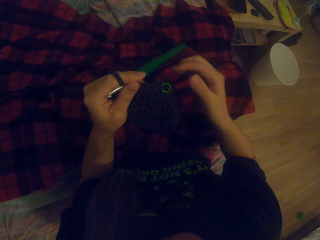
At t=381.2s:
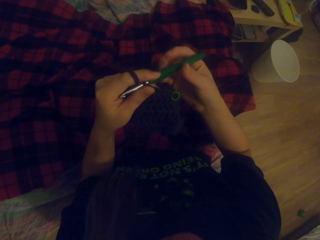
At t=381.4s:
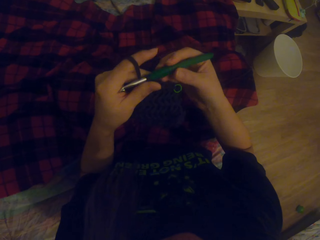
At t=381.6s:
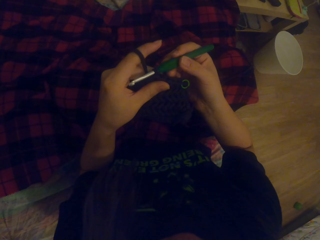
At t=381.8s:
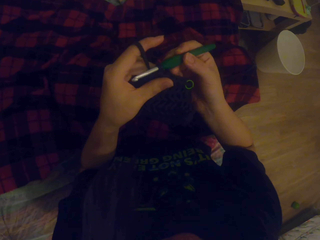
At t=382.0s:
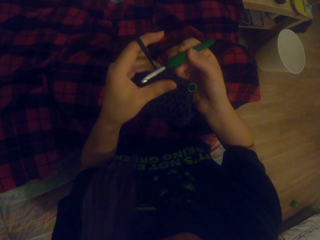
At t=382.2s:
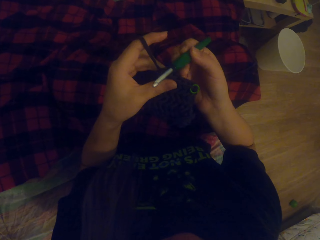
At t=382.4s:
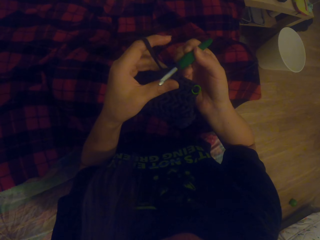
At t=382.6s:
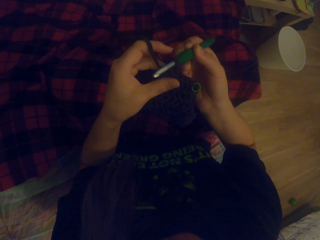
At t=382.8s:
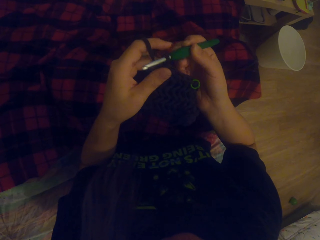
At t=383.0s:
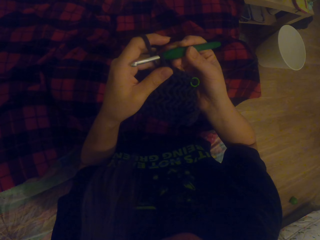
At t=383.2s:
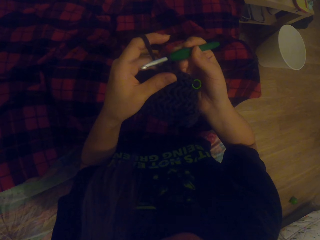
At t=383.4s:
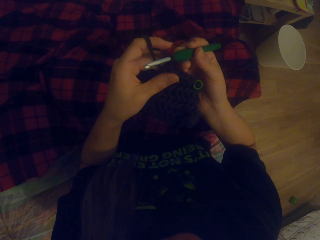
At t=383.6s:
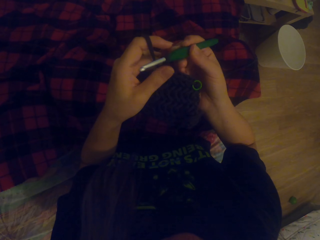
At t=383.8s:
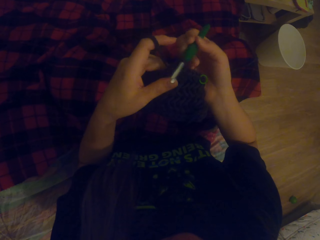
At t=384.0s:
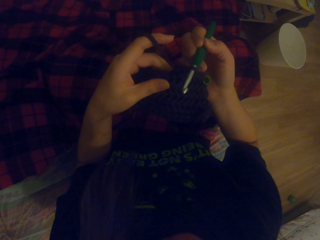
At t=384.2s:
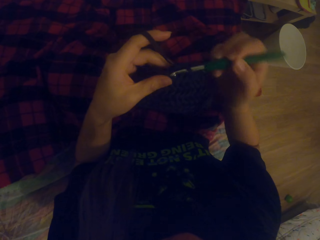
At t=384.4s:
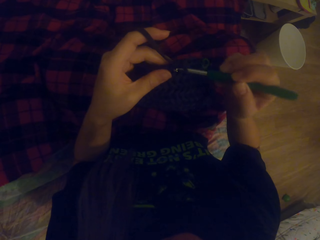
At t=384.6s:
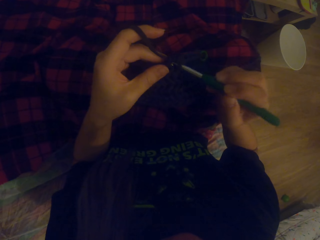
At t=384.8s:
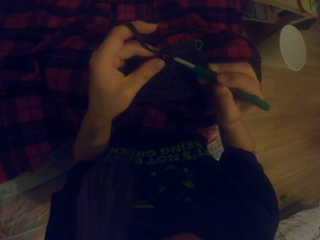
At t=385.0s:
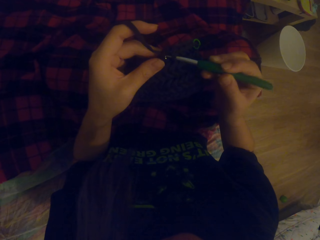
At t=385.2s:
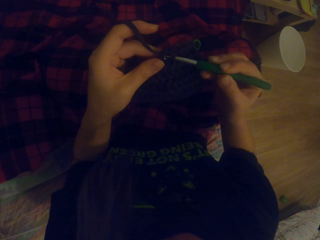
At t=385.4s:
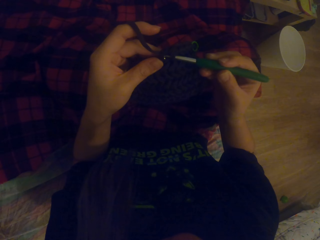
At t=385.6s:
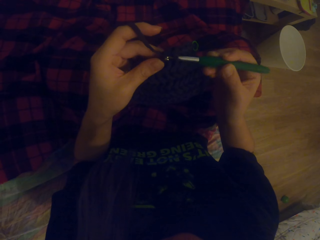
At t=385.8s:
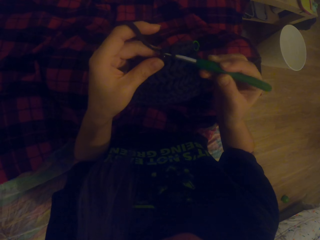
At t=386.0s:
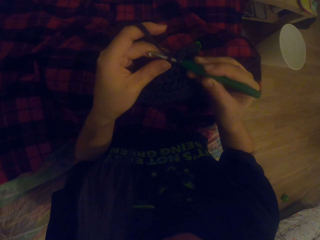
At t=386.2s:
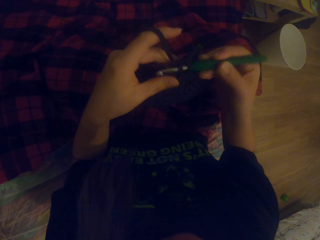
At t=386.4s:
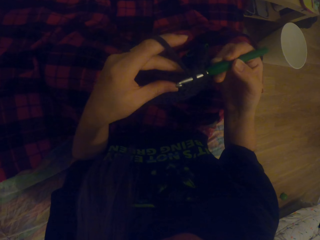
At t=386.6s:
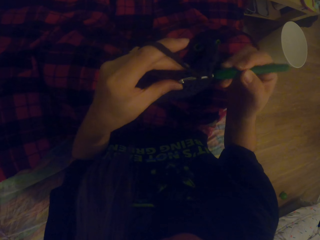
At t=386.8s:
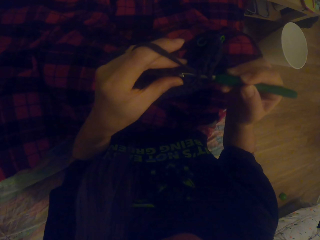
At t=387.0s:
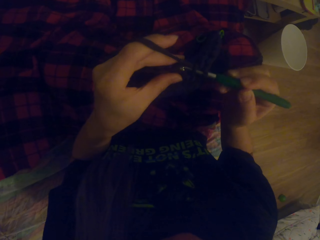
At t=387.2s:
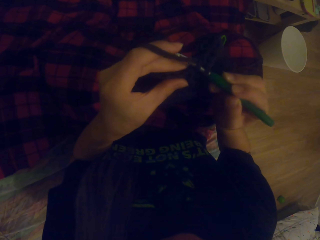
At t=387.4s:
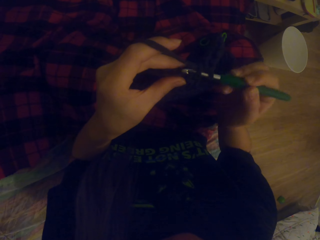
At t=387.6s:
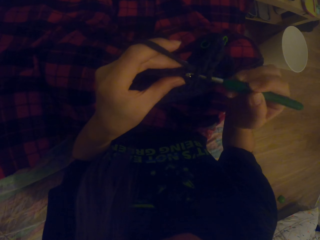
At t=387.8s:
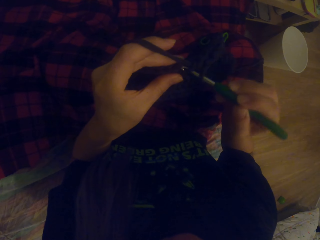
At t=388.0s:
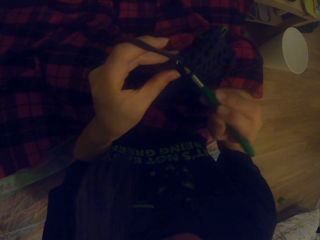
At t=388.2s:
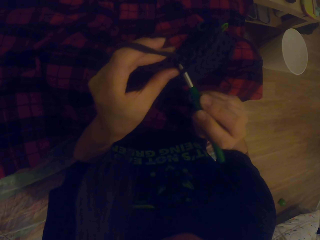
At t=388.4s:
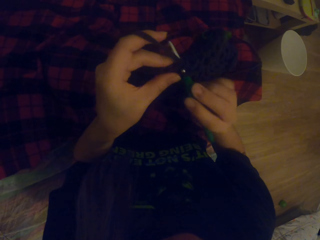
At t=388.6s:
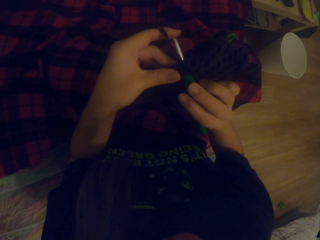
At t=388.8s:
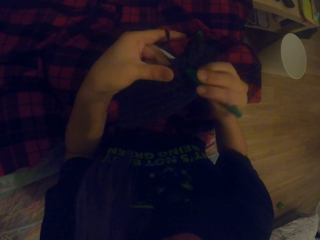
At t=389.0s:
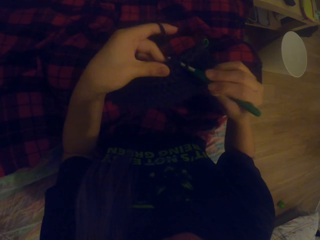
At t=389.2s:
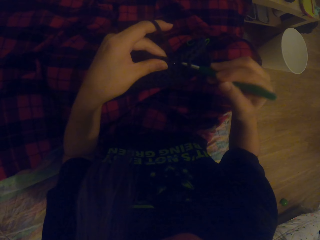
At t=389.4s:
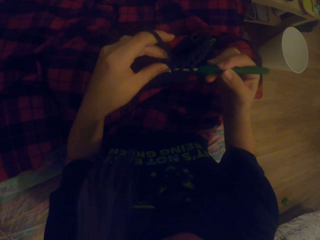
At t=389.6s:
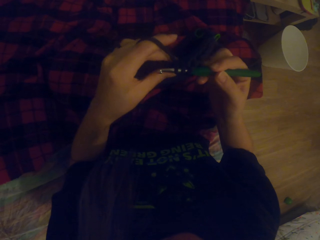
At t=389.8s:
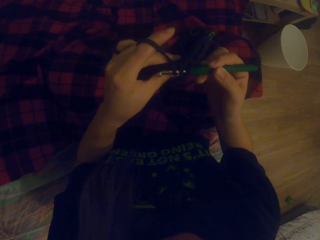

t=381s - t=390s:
The camera wearer knits the fabric with the hooked needle.

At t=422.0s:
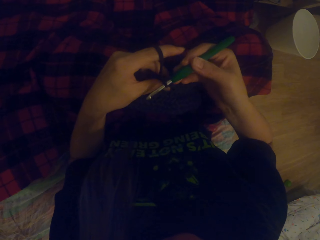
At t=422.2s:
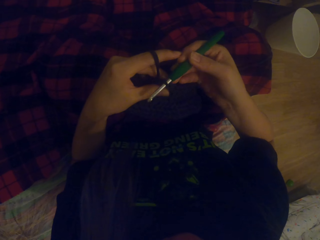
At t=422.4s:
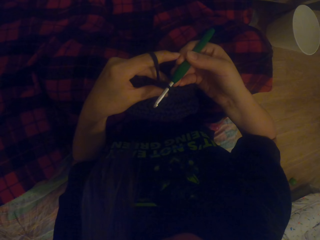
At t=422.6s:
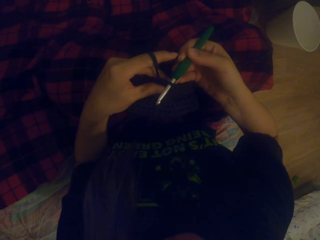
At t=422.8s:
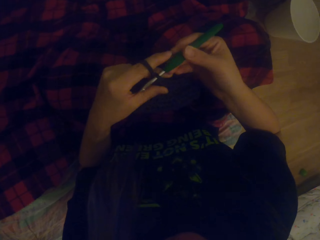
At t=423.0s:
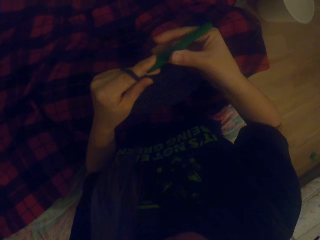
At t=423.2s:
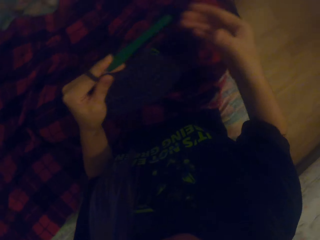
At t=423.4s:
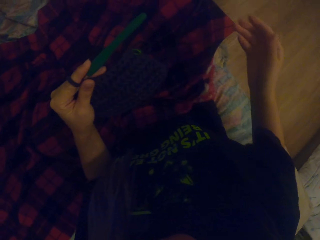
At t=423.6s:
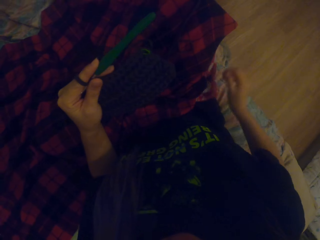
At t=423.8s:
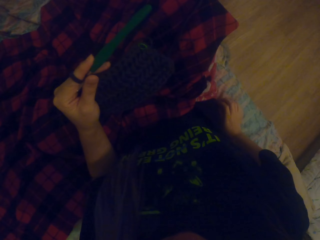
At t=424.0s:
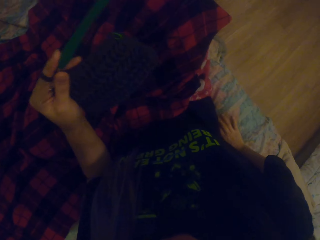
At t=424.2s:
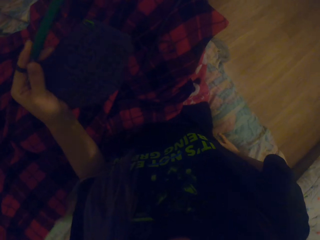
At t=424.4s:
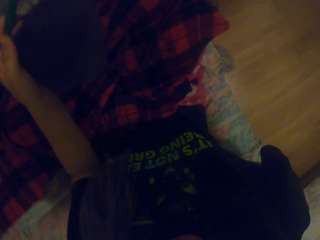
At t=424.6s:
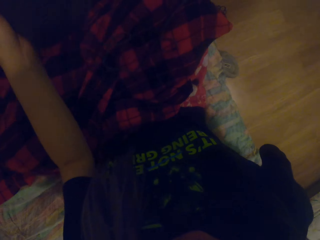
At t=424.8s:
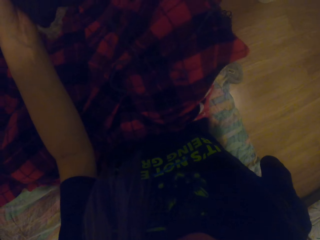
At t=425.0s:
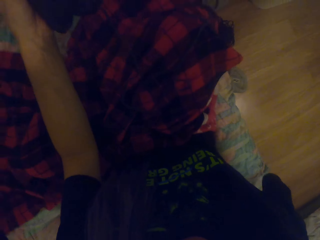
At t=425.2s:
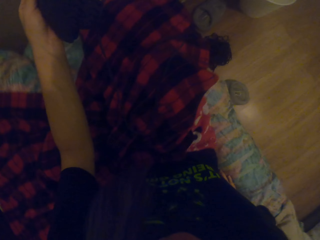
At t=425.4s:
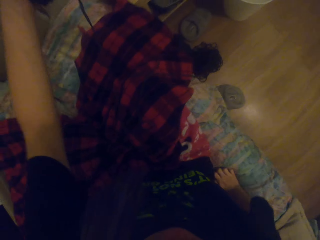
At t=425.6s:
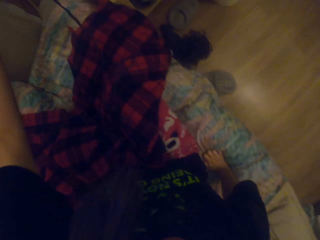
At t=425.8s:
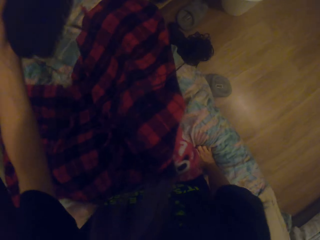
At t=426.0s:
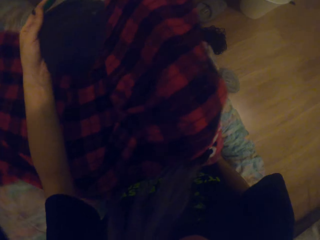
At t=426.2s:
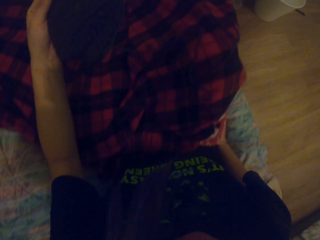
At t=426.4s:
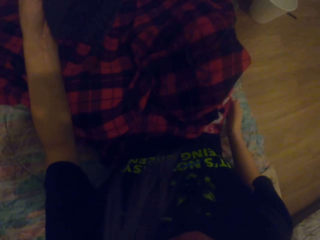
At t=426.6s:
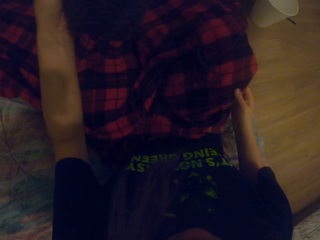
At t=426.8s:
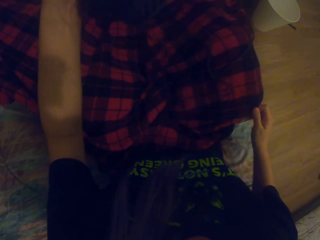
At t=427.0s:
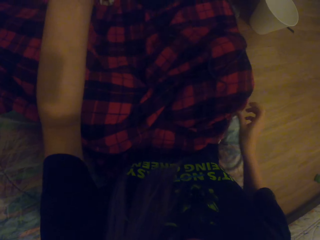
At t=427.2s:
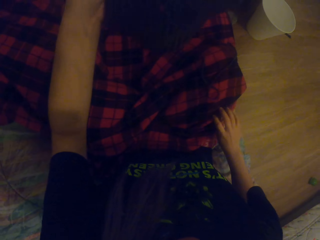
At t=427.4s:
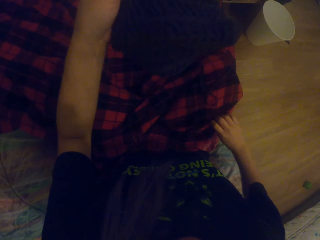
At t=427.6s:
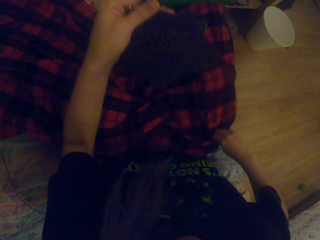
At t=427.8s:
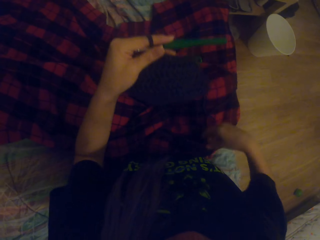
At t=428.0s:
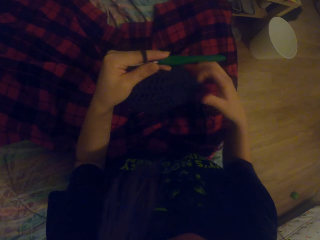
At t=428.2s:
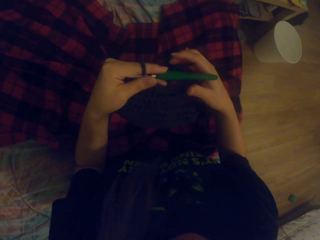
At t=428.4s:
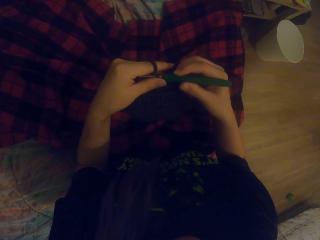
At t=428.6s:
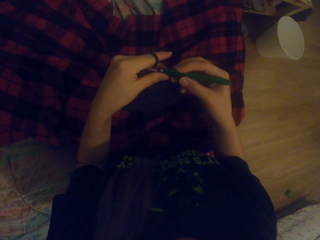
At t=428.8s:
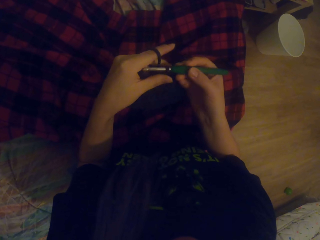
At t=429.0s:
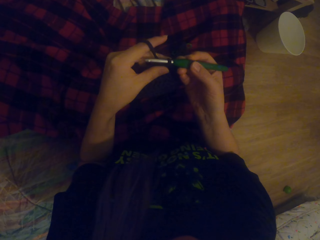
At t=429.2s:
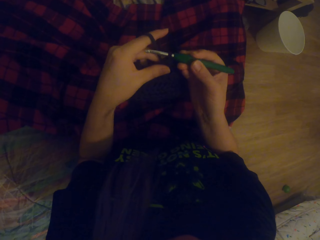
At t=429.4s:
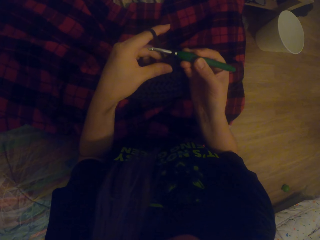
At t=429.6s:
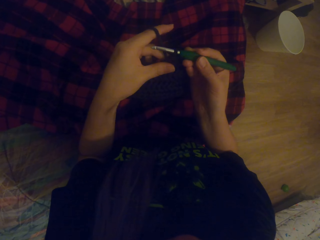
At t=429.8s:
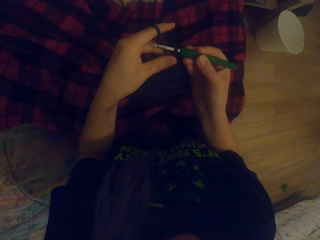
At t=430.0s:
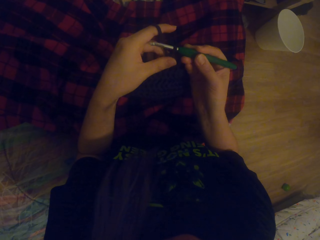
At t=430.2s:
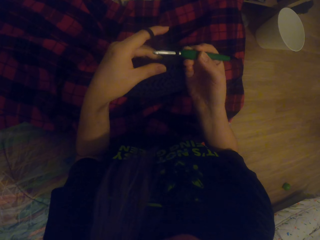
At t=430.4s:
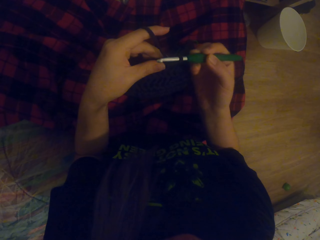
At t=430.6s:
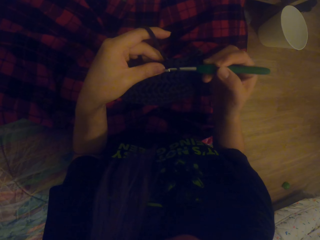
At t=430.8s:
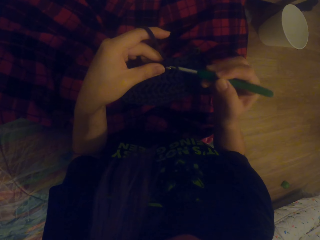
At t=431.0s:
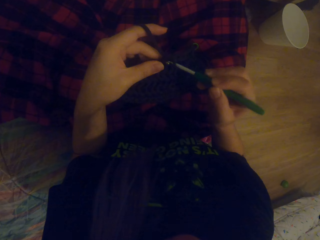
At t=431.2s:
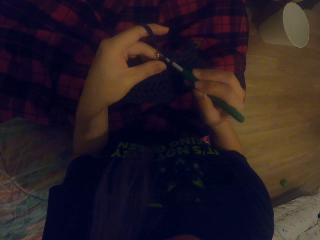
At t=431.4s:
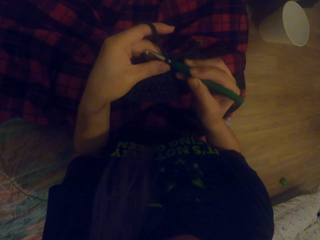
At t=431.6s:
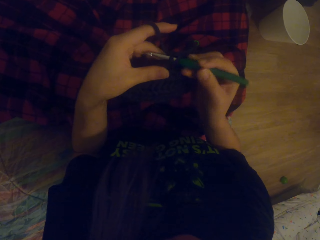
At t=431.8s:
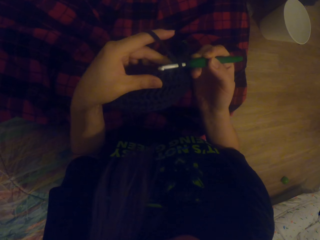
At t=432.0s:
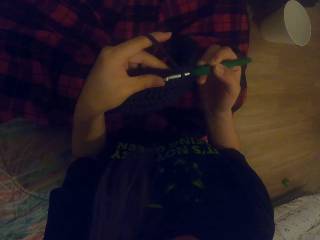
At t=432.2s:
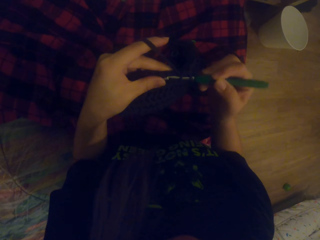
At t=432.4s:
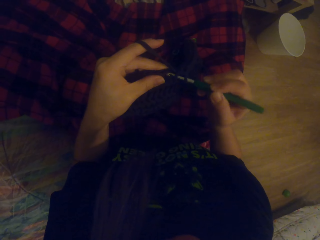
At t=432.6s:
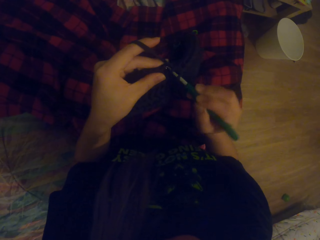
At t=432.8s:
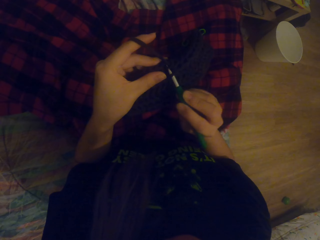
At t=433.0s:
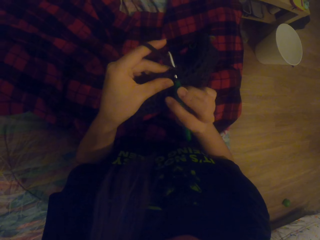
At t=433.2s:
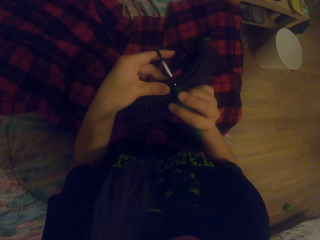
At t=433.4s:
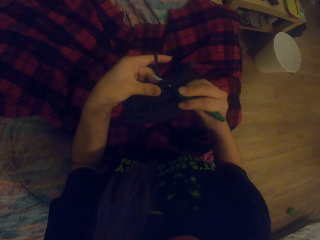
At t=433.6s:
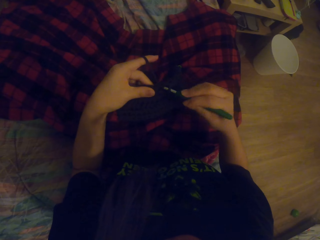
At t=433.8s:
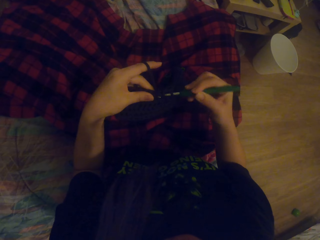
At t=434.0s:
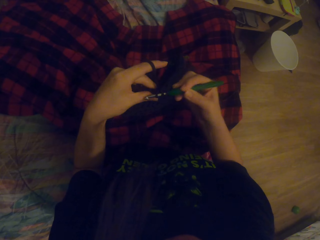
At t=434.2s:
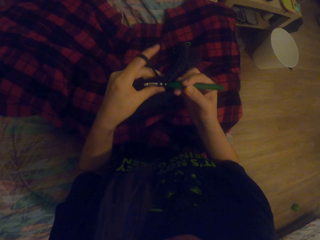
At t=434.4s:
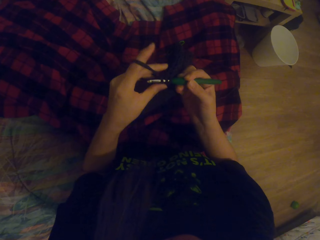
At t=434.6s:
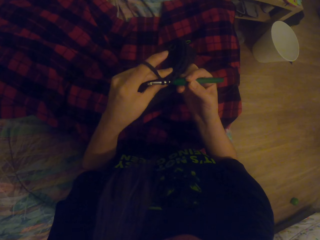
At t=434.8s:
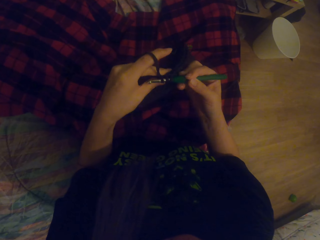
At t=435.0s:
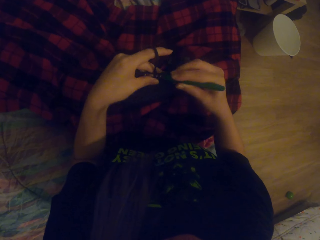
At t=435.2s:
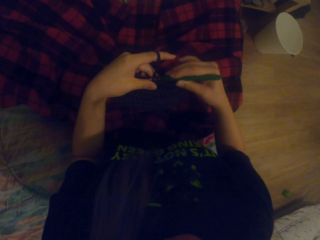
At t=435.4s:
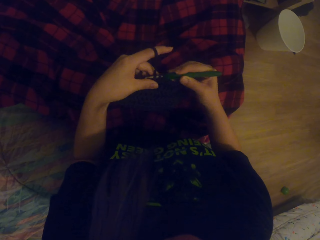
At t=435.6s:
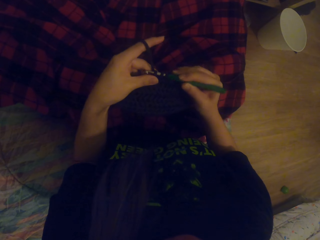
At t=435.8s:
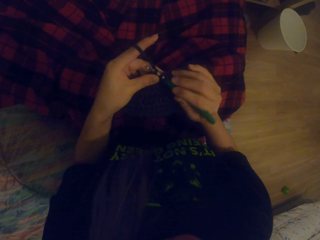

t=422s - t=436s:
The camera wearer moves back on the seat. They pull the cloth. They knit the fabric with the hooked needle.
